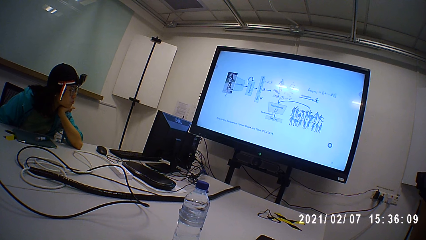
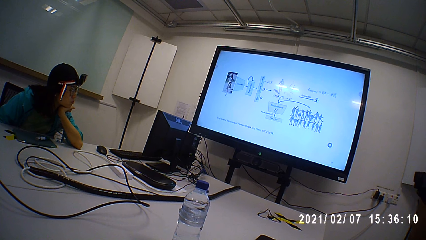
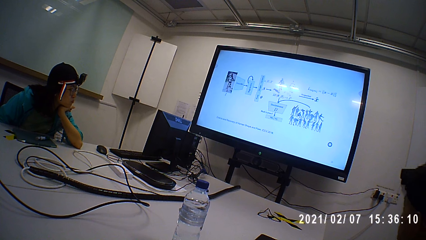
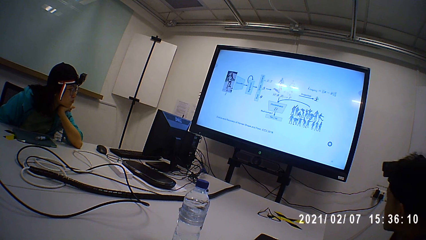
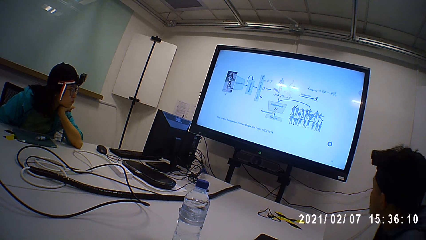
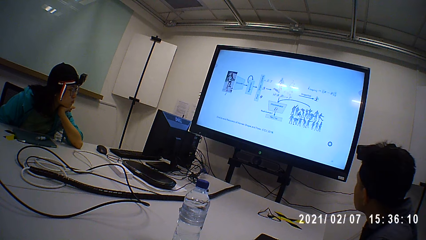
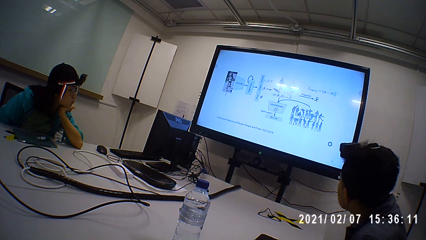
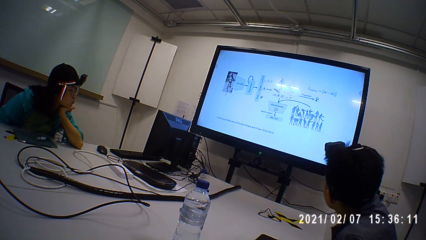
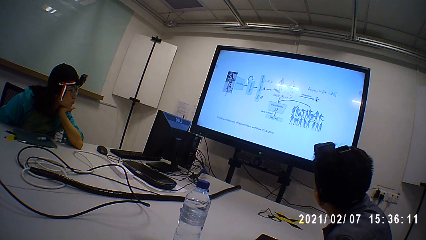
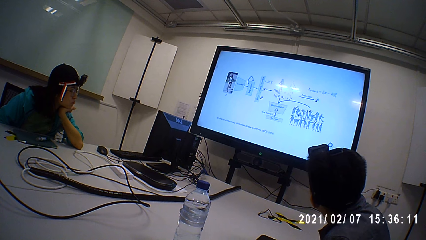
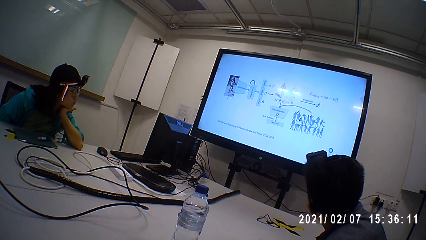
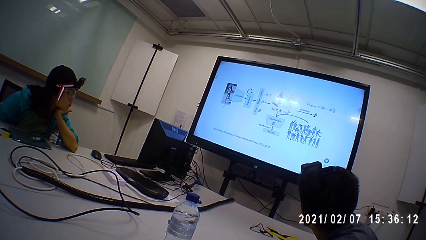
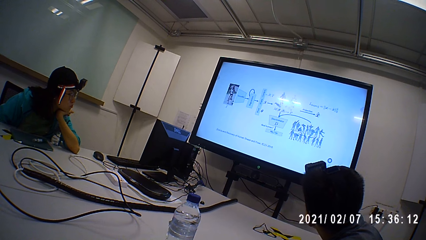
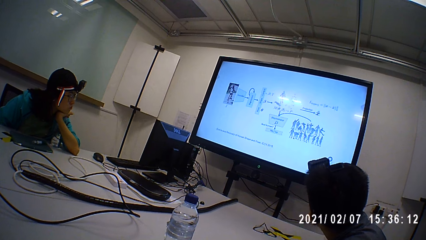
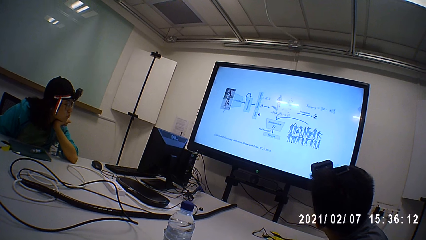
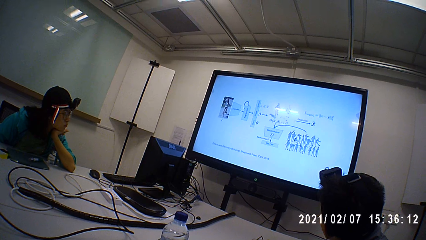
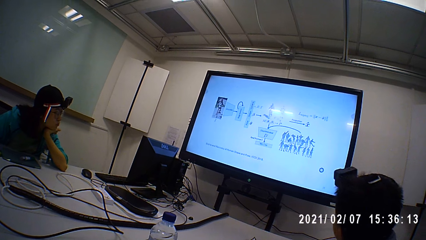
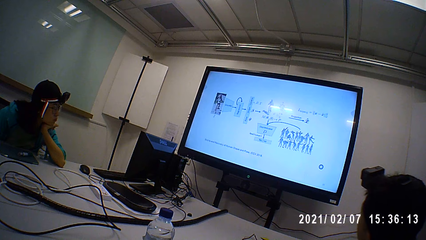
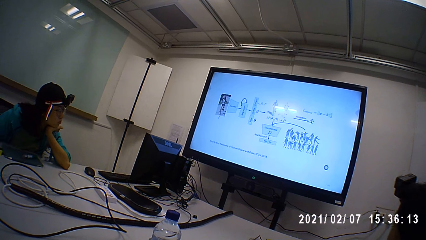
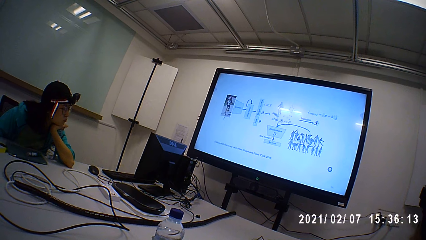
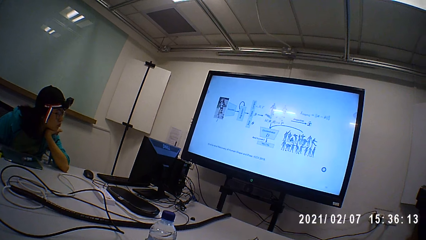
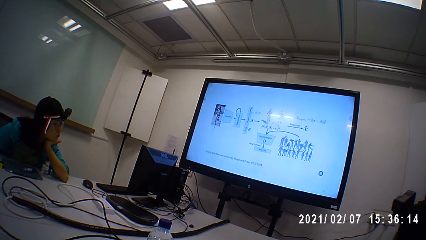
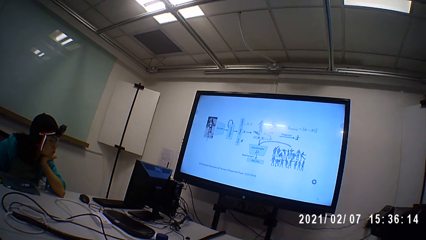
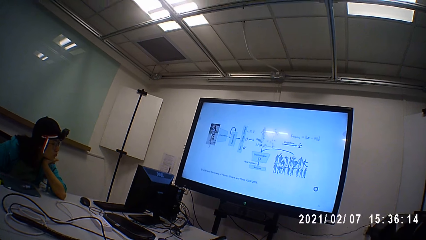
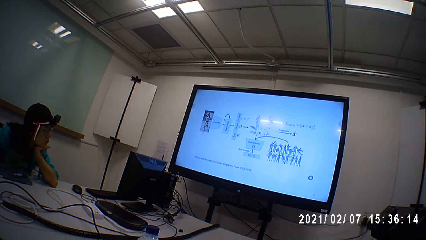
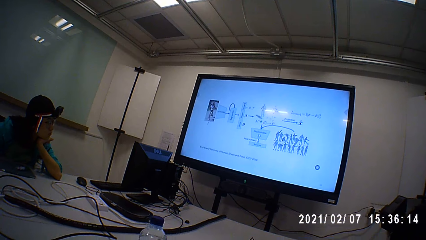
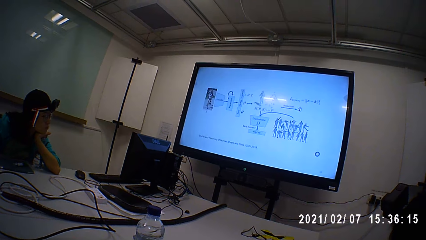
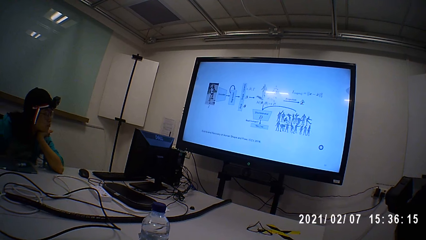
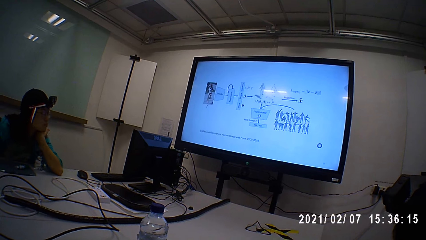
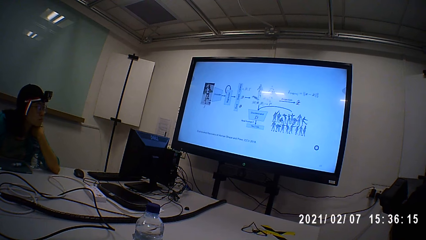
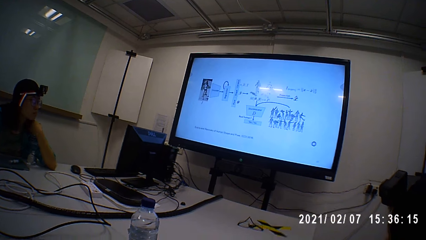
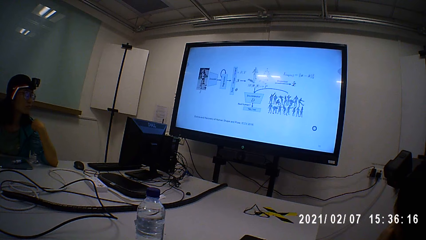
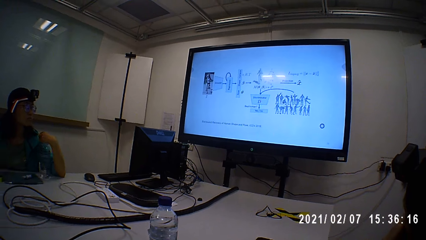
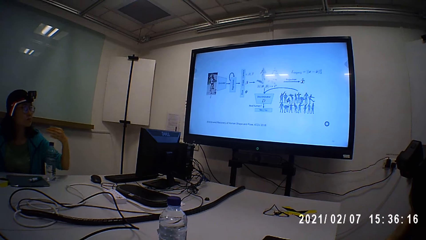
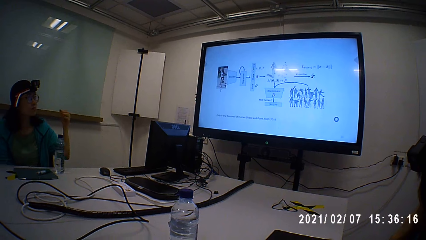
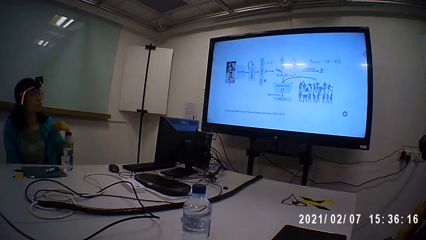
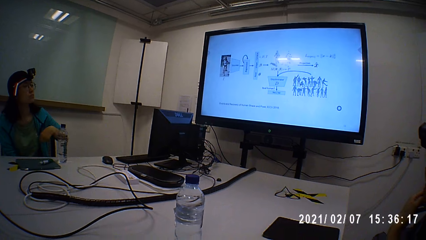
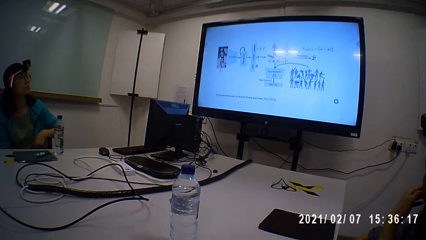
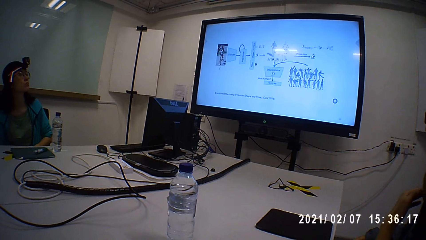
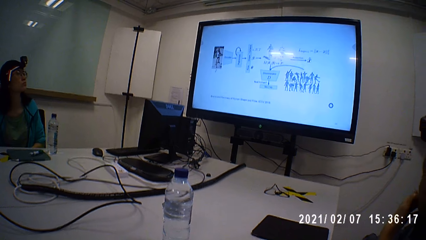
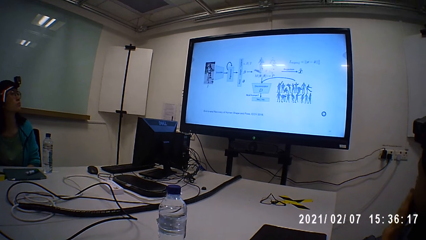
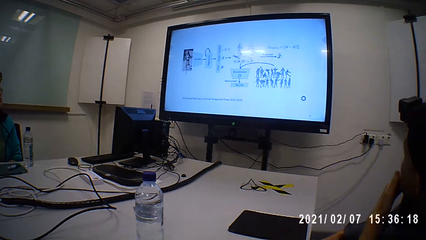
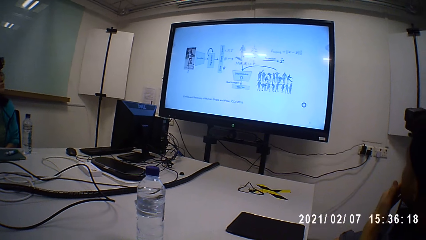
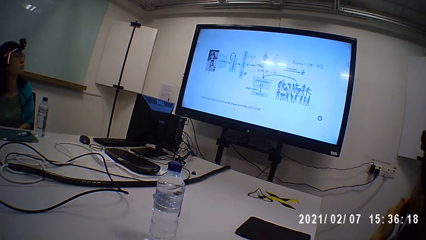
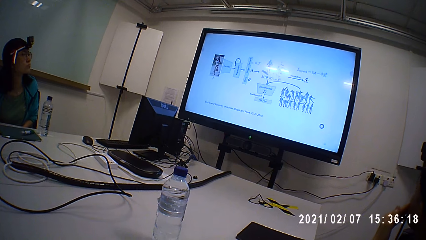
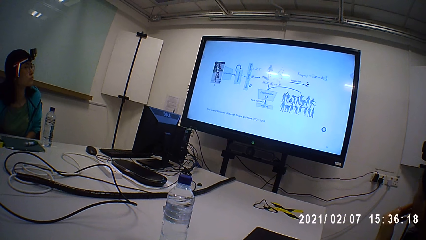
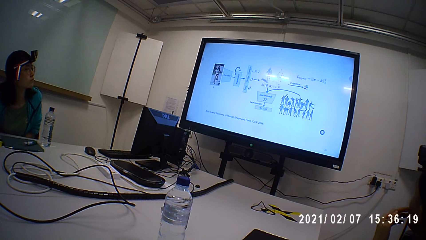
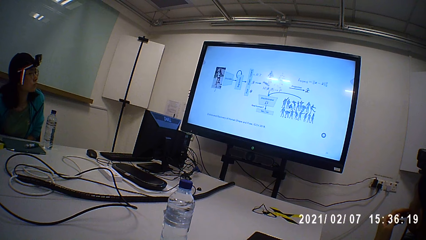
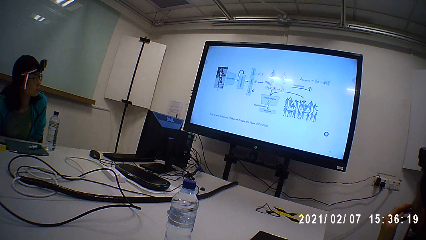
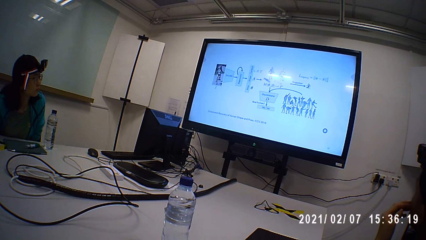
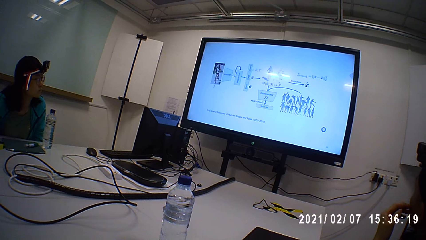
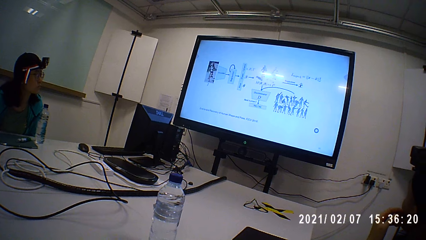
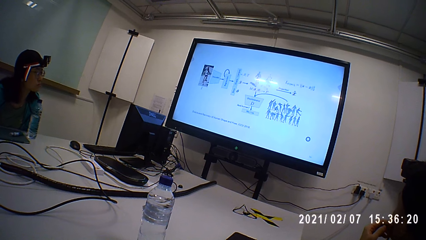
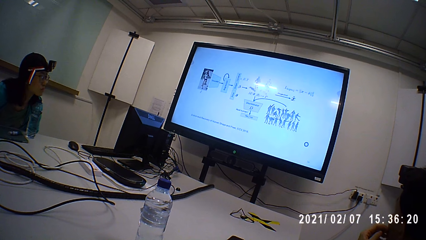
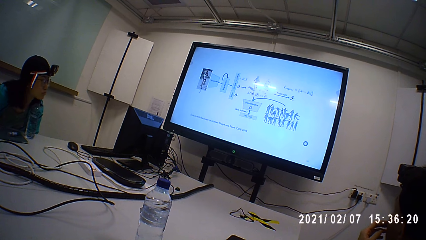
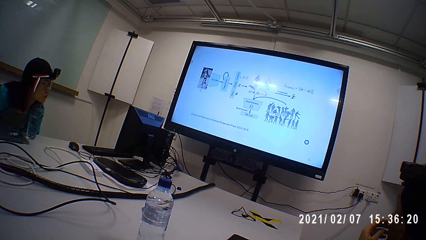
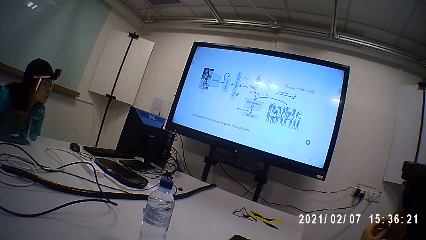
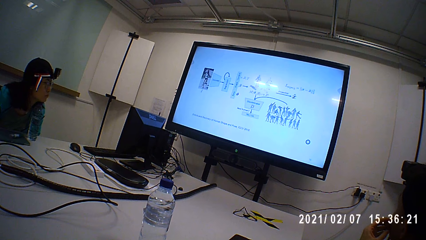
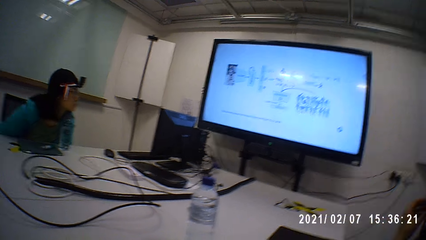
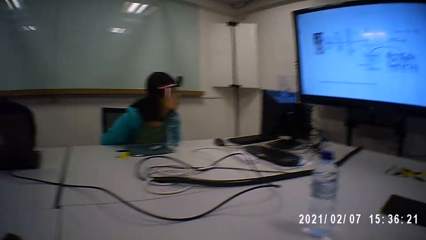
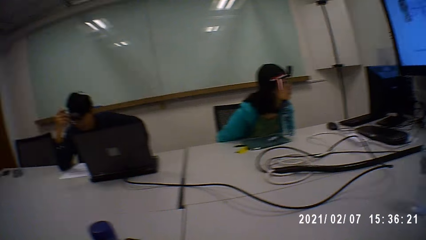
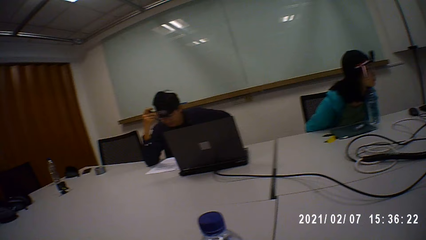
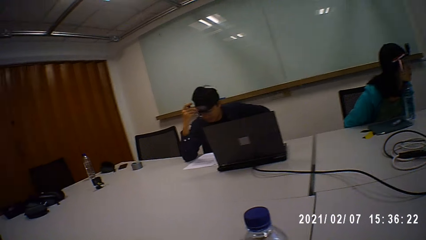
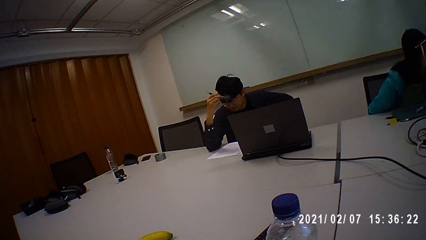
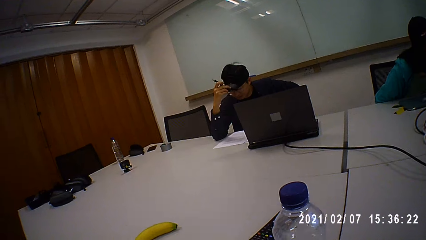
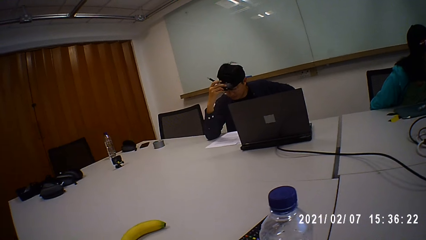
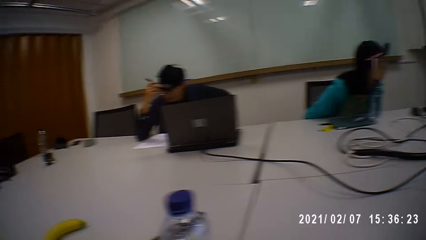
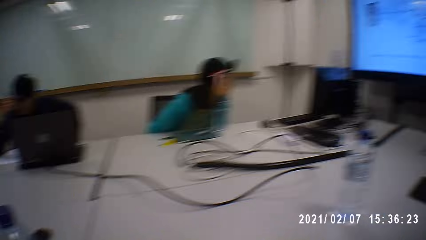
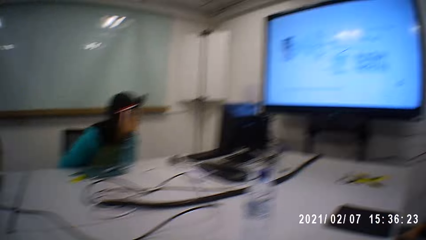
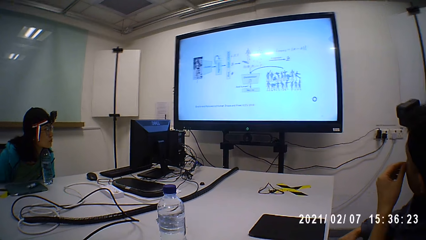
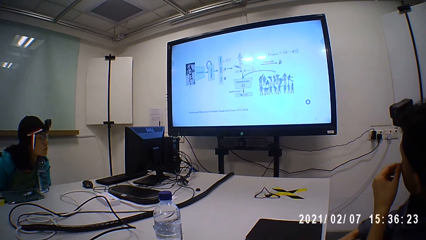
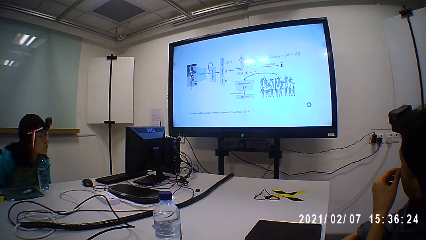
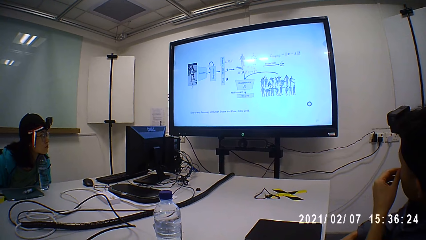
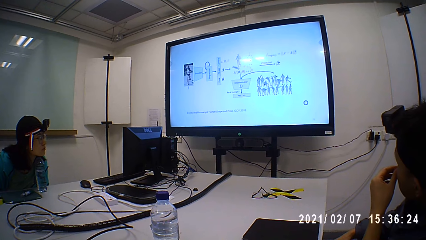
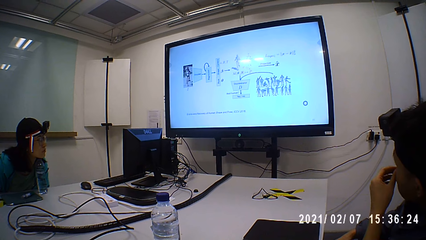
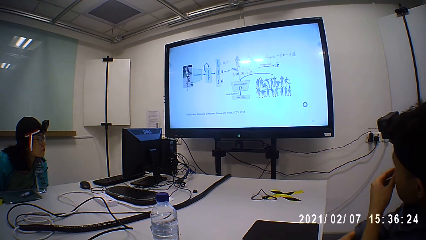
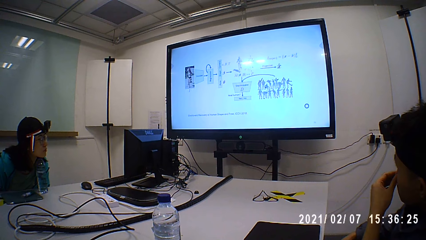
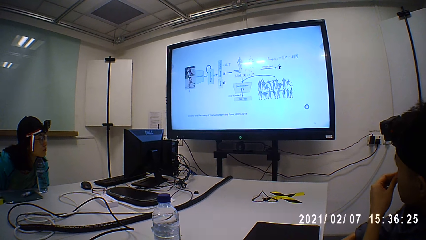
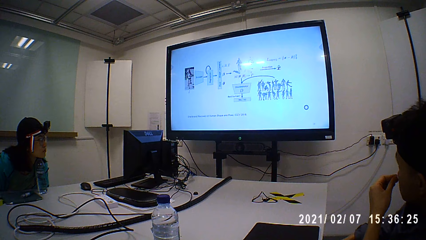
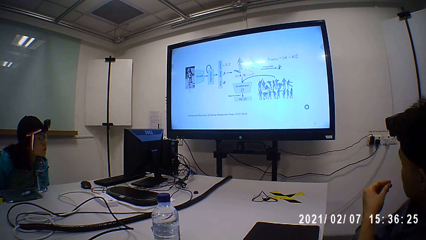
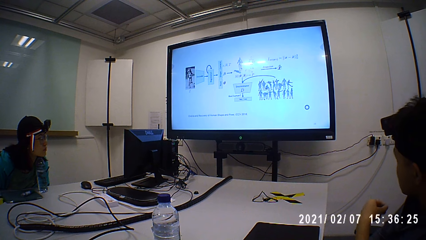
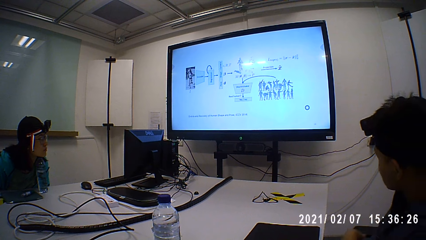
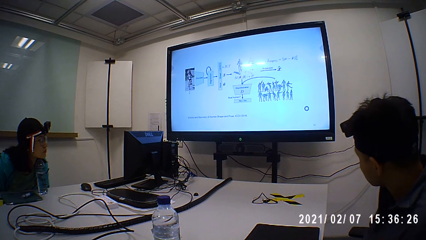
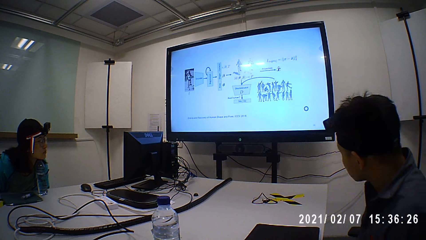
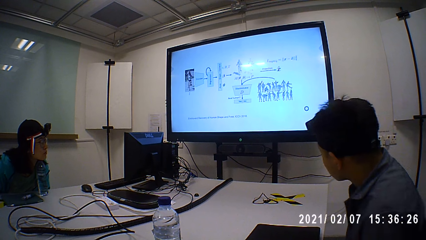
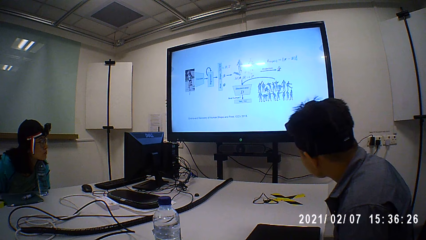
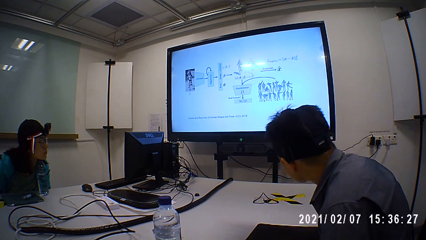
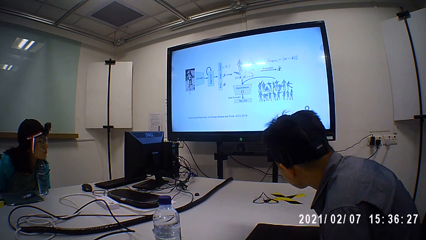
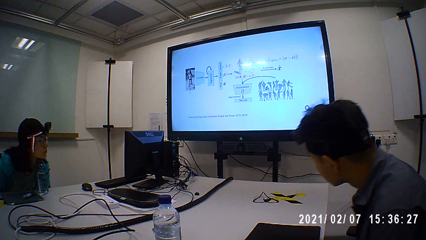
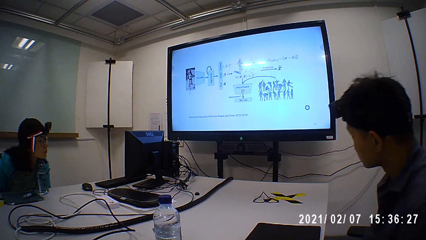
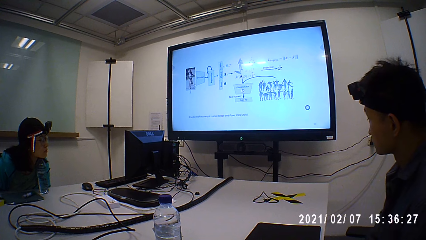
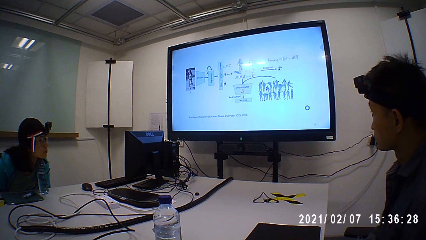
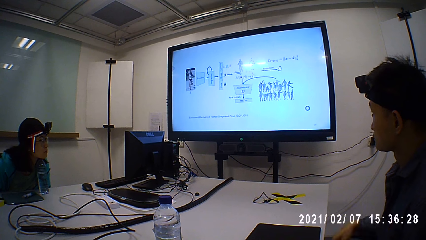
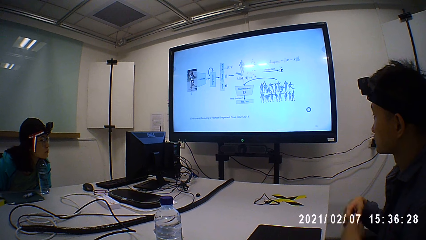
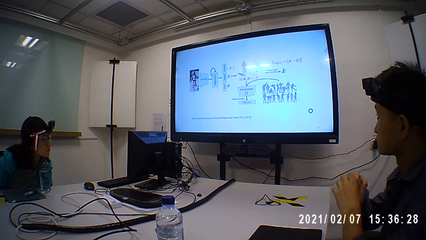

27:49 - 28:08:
A man moves his head forward. The camera wearer moves his head. A woman drops a bottle and moves her hand. The camera wearer looks around. He watches a presentation on a television. The man touches his face and moves his body.
